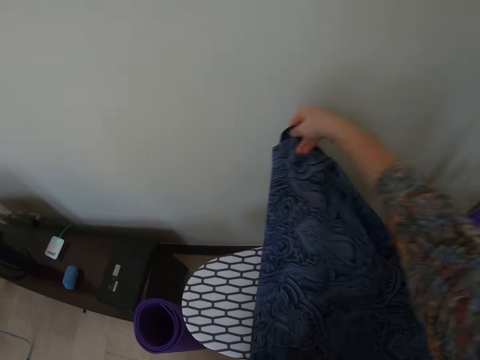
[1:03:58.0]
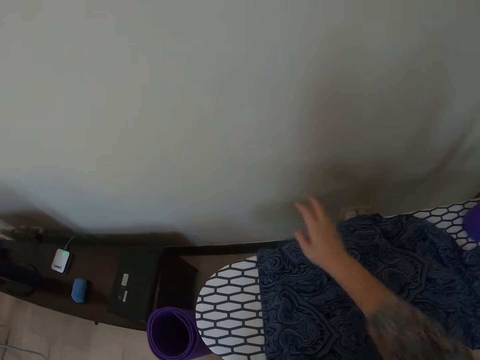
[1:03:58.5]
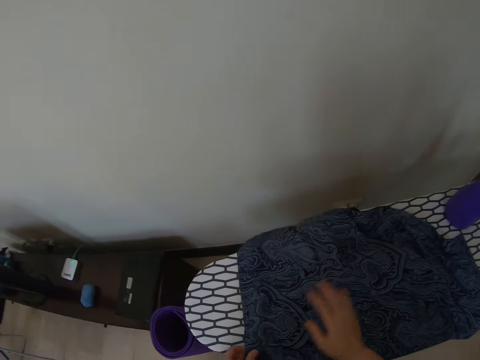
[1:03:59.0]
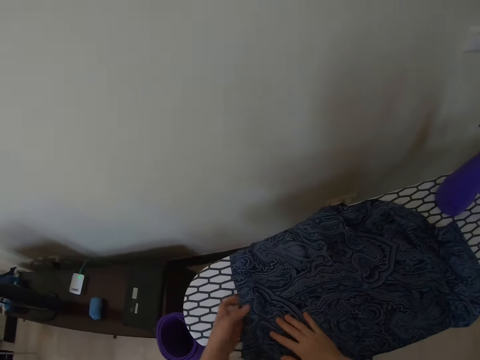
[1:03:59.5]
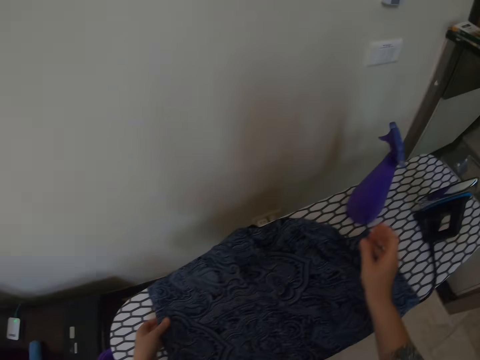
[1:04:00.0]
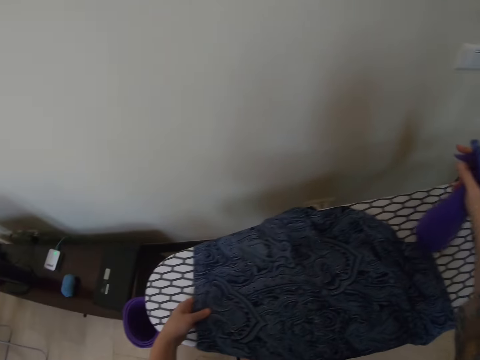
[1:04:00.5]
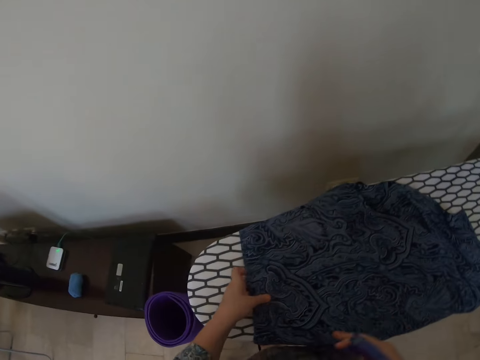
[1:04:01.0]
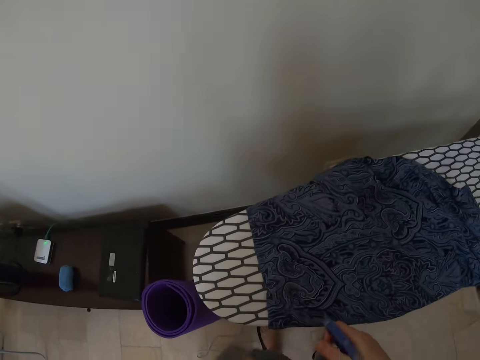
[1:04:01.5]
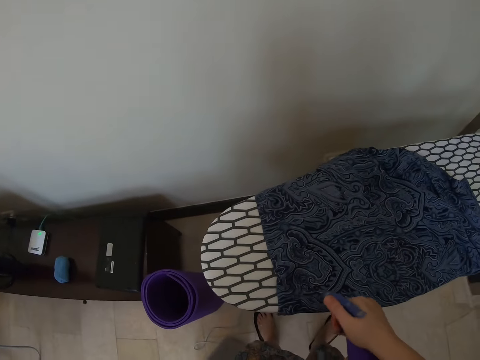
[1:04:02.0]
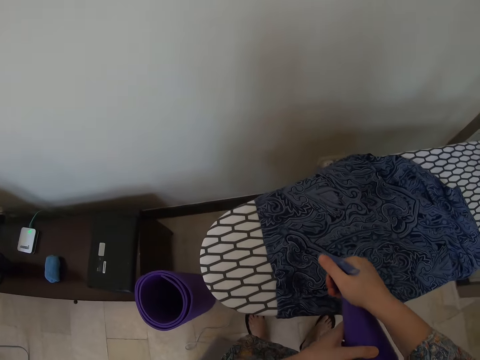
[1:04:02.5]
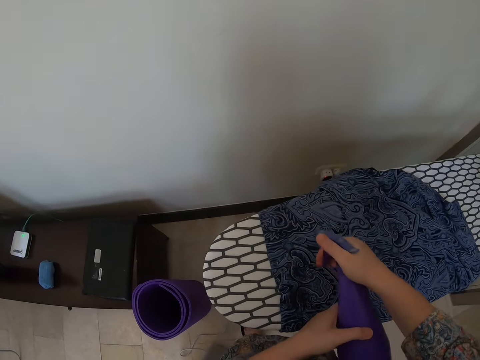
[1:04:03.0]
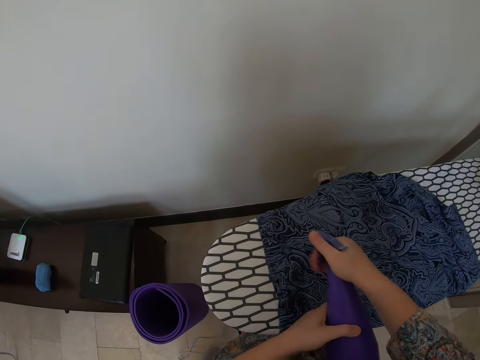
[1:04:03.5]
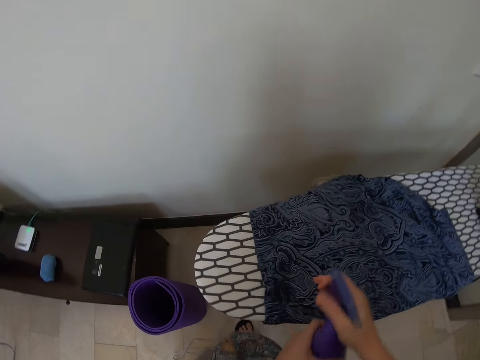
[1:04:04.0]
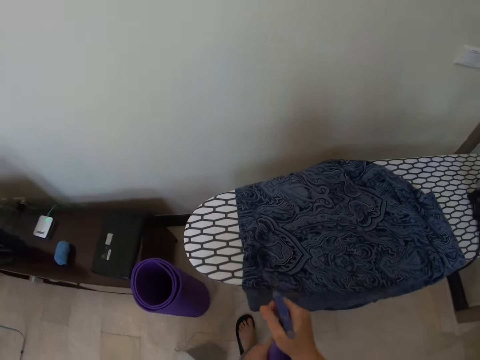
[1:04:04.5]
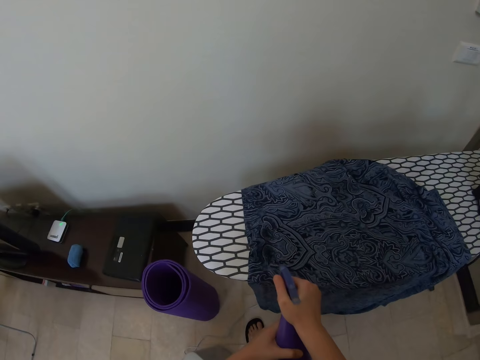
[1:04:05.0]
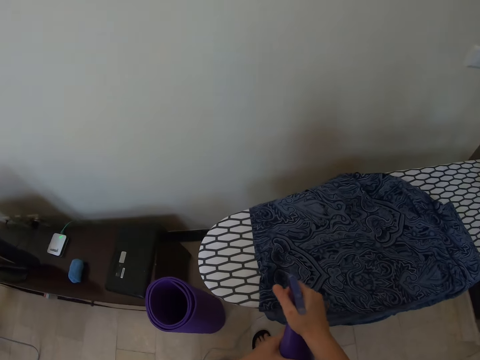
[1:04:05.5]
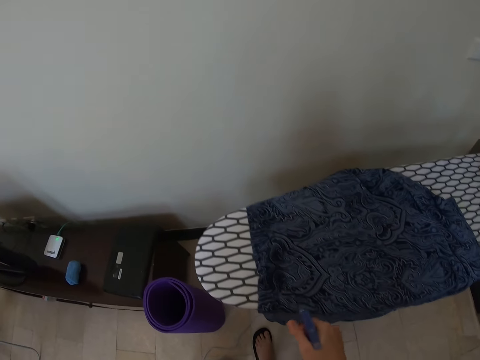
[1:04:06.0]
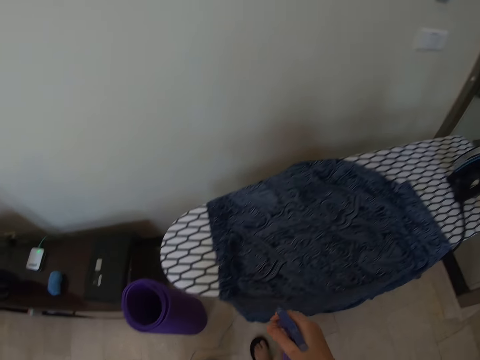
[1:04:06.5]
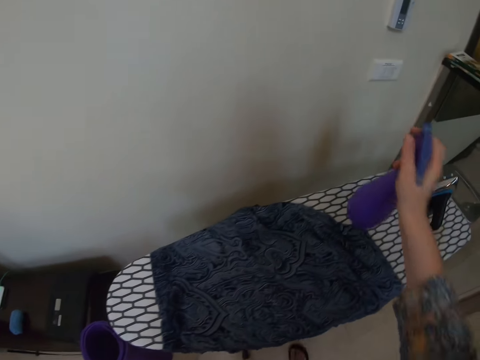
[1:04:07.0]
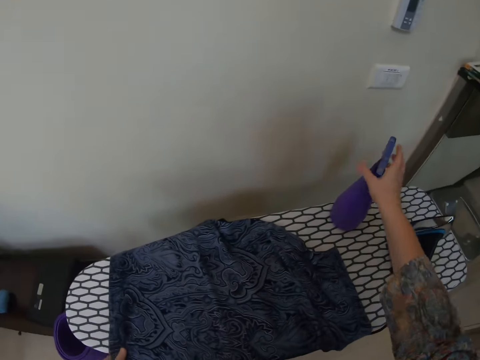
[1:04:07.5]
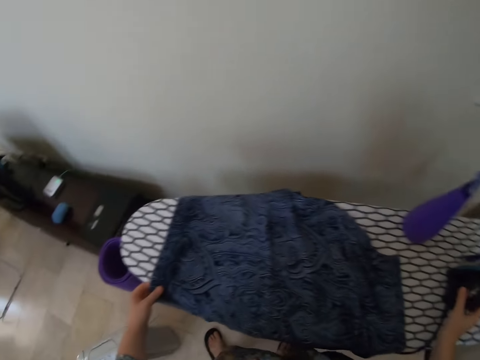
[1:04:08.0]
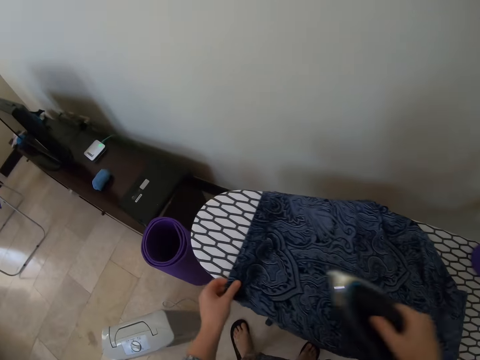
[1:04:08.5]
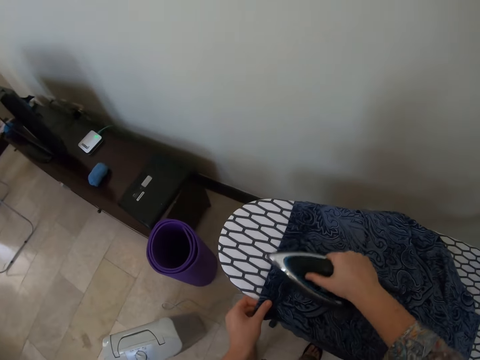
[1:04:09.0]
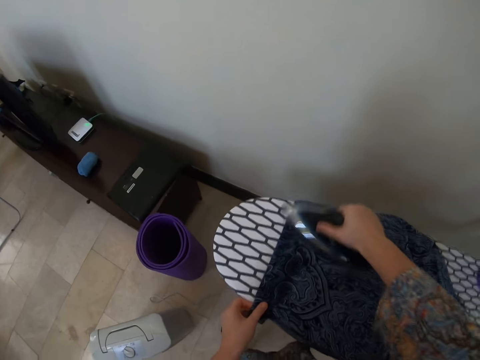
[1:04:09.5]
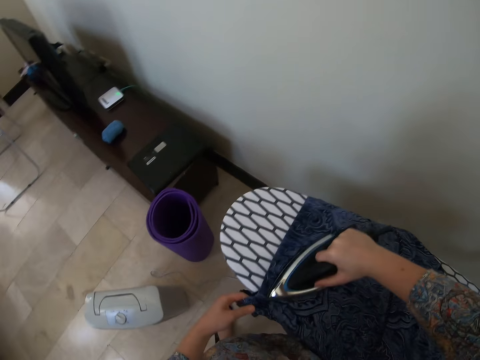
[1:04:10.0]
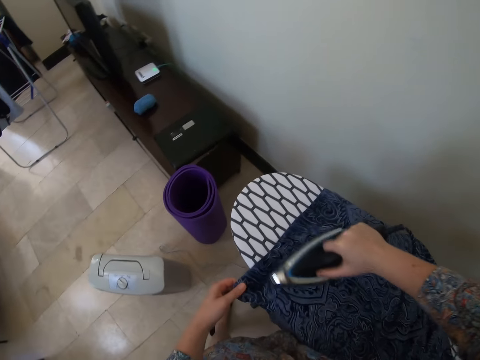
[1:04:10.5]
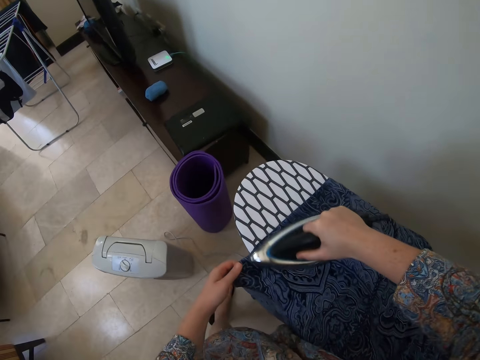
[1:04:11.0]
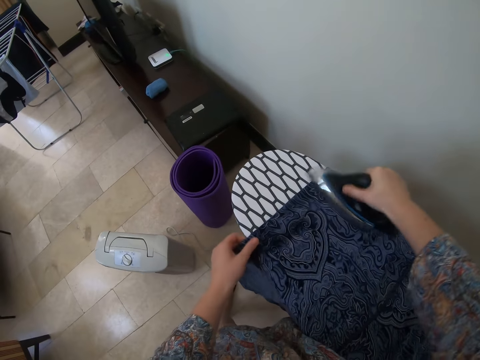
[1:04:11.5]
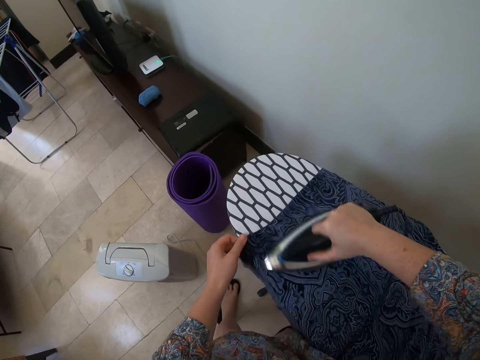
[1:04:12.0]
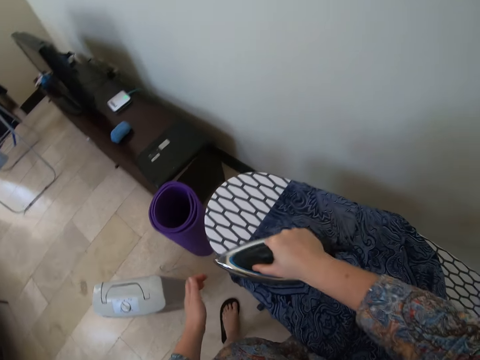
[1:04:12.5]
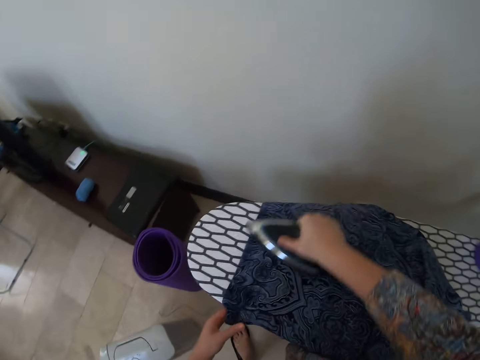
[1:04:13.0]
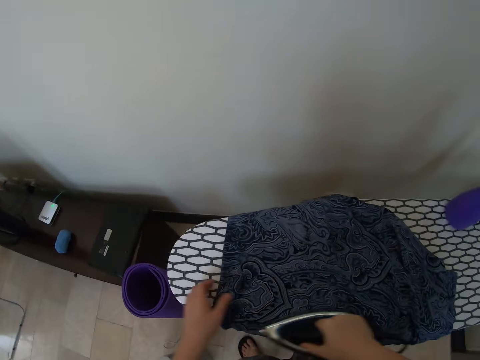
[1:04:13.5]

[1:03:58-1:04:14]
The camera wearer picks up the spray bottle on the table. They spray water on the cloth on the table. They put the spray bottle on the table. They pick up the iron on the table and iron the cloth on the table.

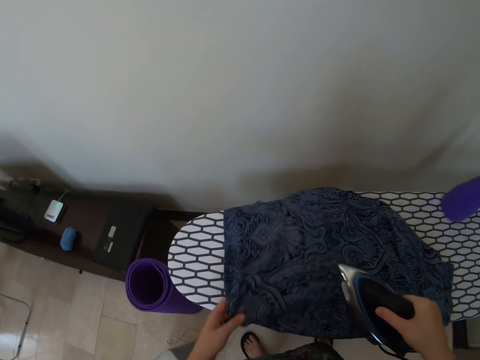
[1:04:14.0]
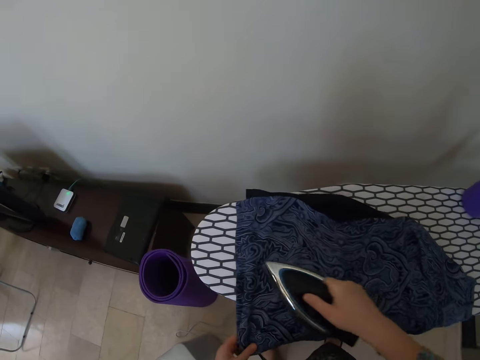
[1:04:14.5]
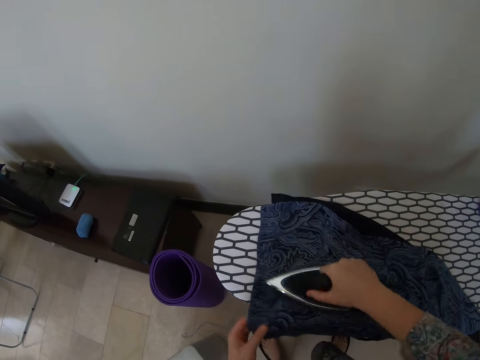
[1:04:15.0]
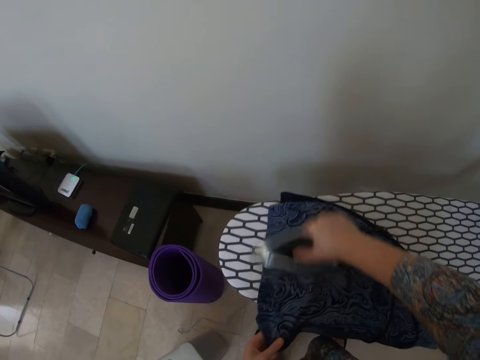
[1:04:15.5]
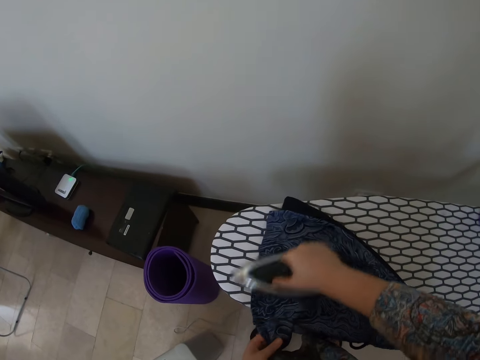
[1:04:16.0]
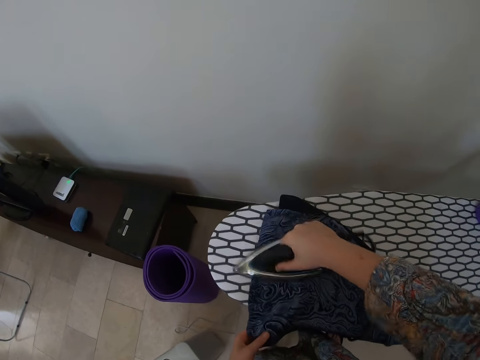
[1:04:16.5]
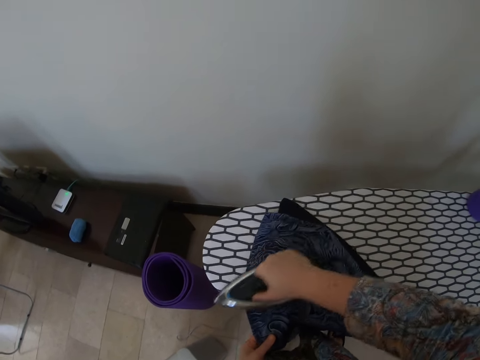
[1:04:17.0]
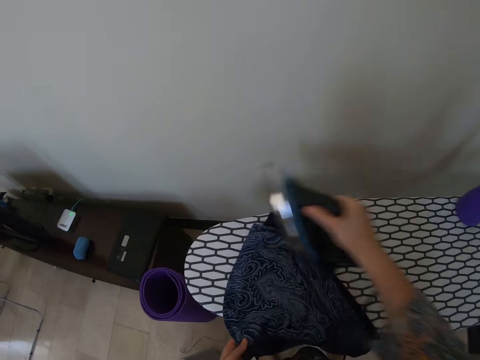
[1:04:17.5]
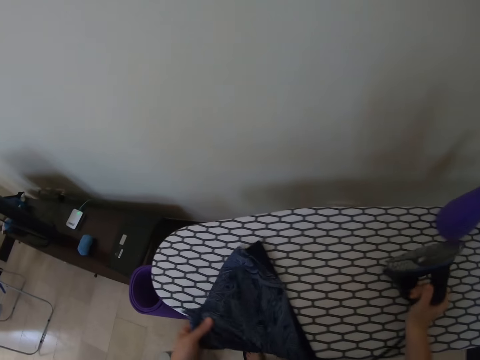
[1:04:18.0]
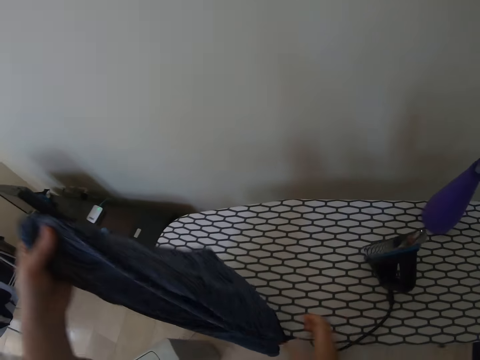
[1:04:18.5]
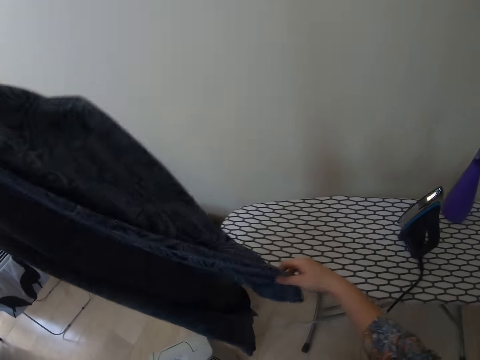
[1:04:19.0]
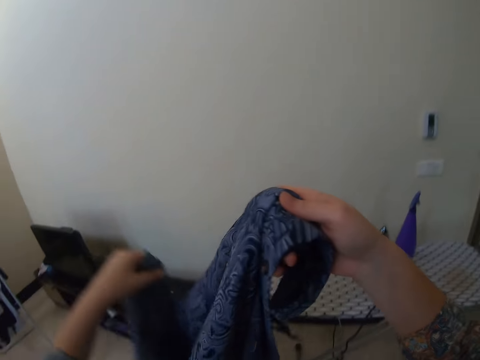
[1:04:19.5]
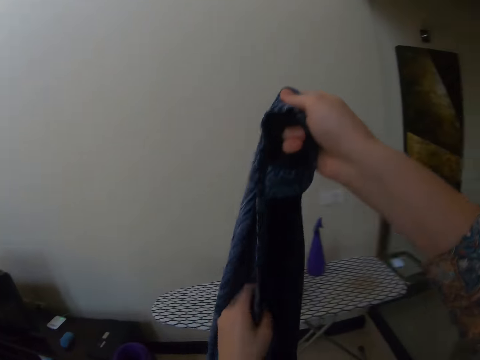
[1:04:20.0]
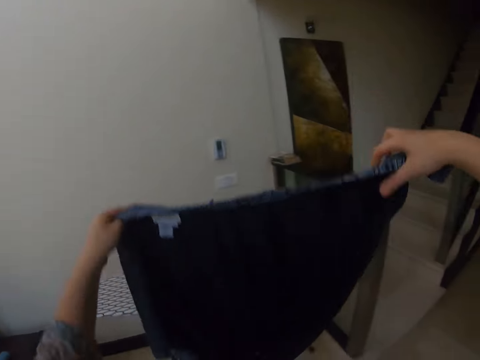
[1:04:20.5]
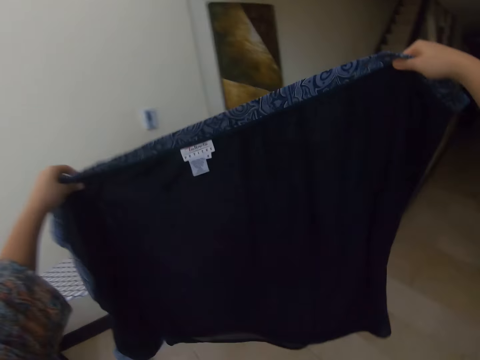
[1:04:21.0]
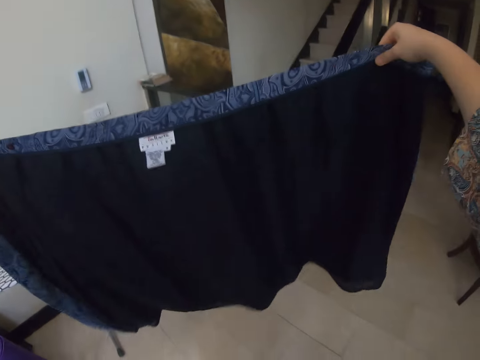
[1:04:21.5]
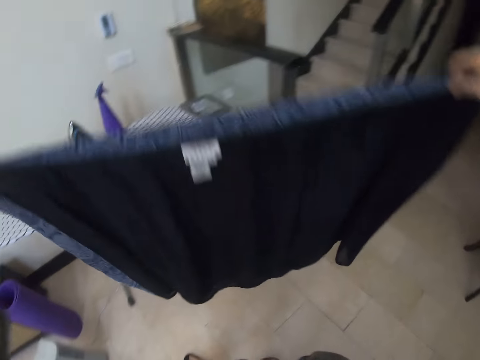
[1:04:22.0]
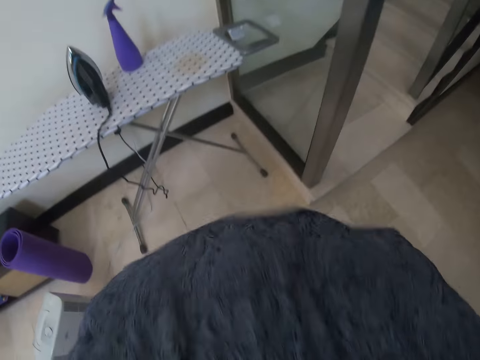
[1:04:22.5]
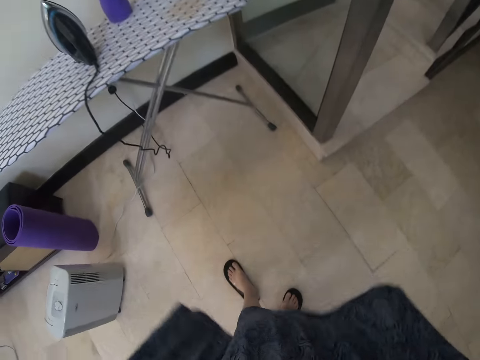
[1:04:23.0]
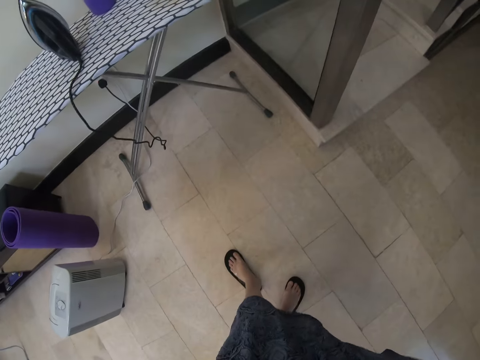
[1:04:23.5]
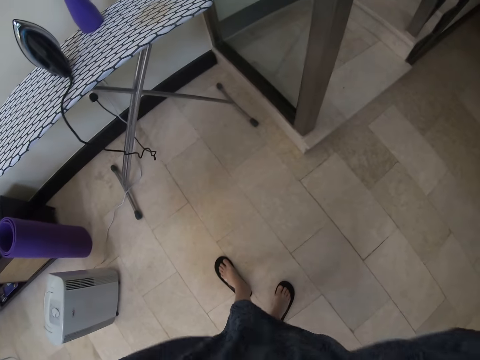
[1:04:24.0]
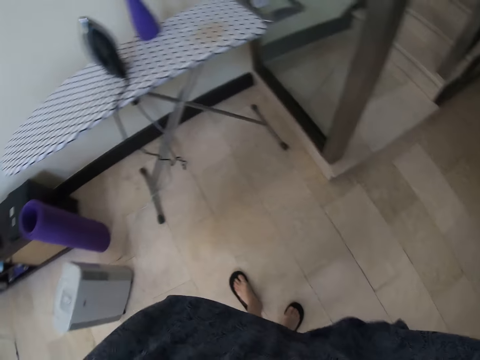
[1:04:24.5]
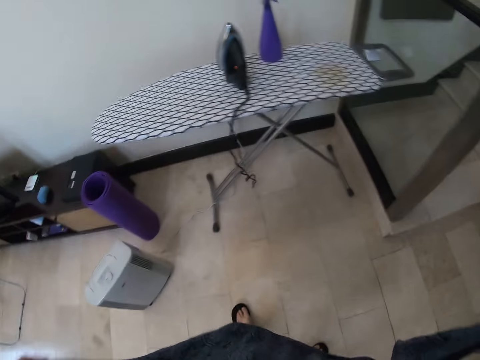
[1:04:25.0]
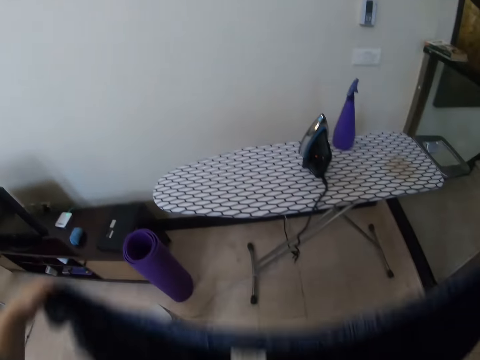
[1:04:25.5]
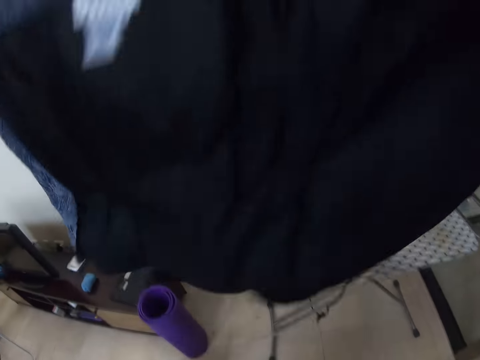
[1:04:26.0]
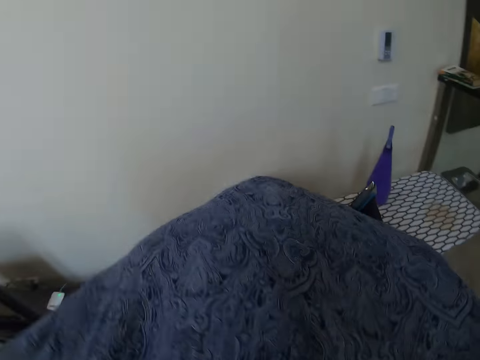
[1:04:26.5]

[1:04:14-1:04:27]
The camera wearer puts the iron on the table. She holds the cloth with her hands. She is looking at the cloth.
